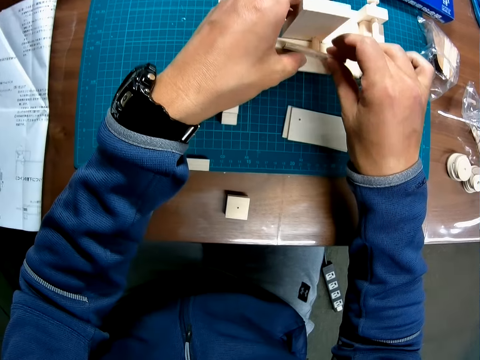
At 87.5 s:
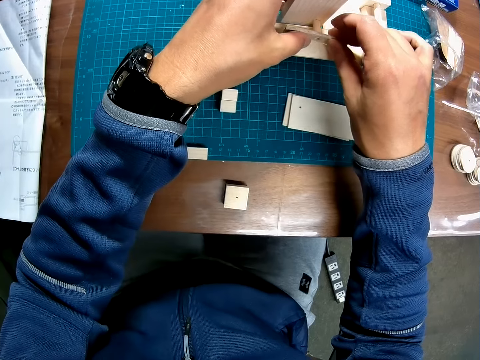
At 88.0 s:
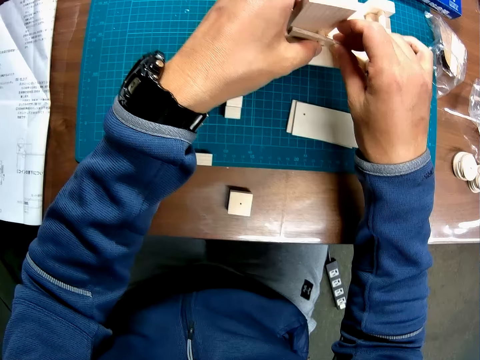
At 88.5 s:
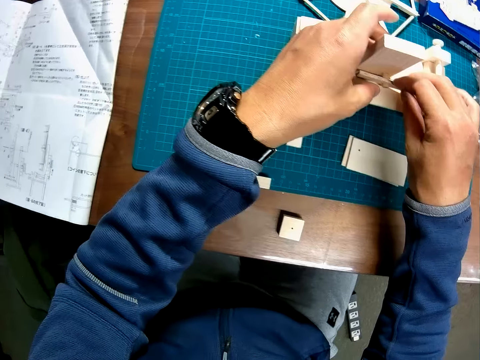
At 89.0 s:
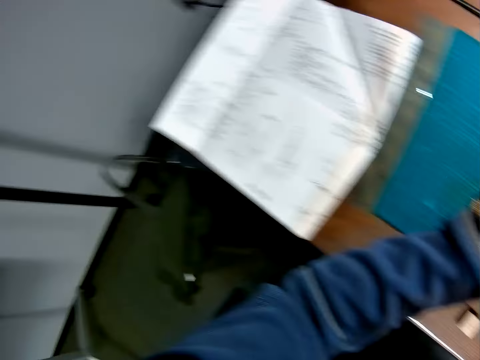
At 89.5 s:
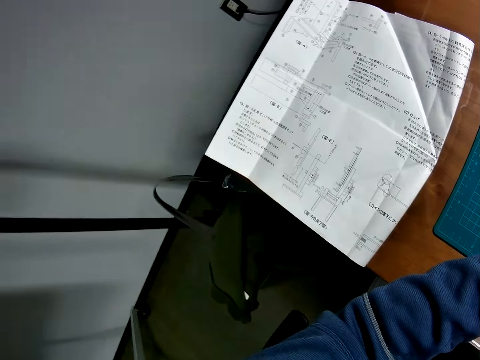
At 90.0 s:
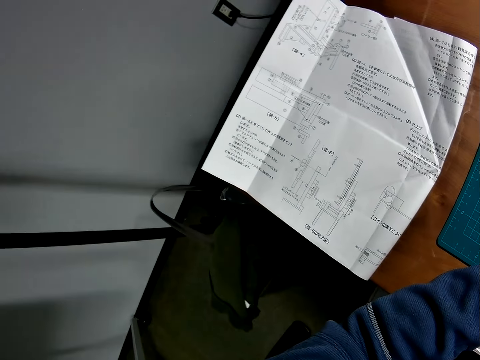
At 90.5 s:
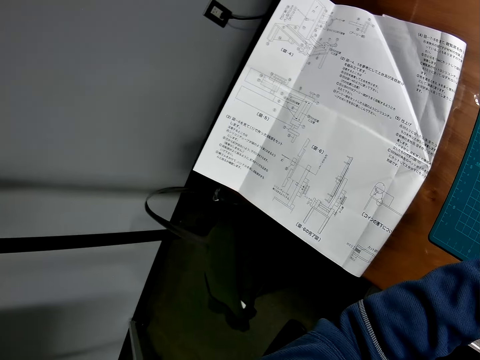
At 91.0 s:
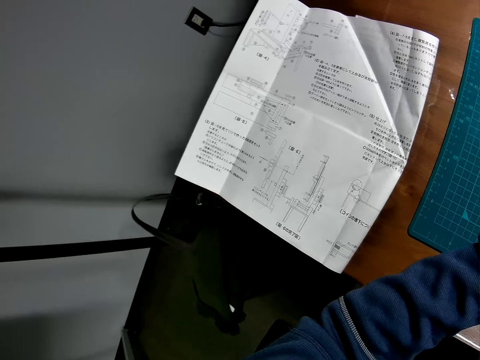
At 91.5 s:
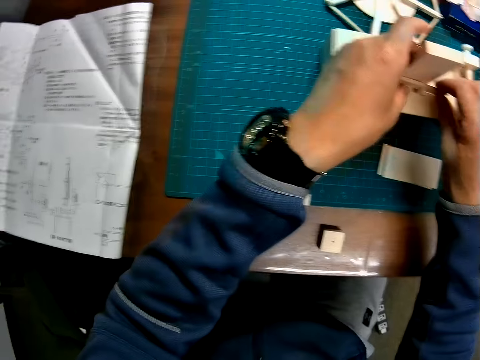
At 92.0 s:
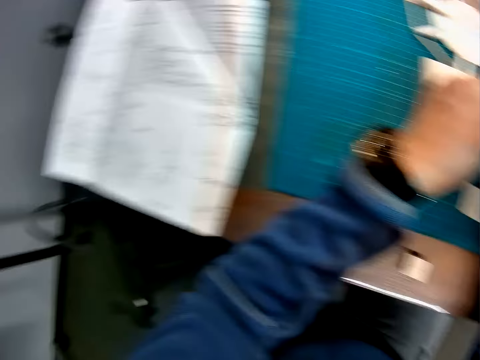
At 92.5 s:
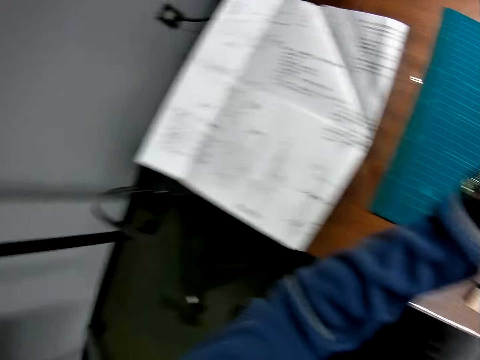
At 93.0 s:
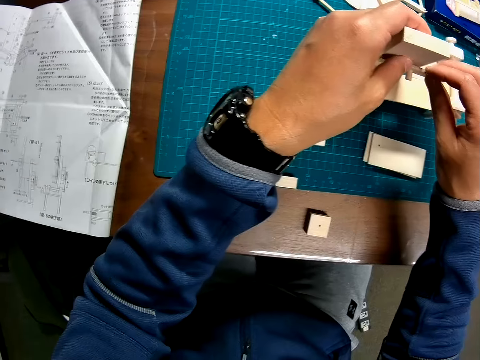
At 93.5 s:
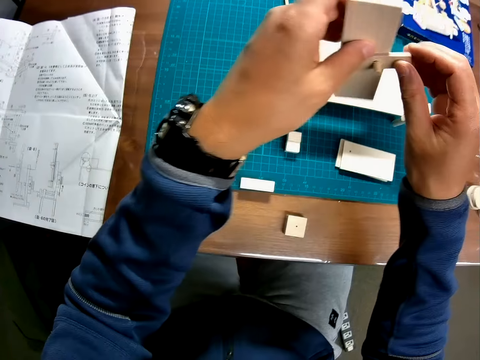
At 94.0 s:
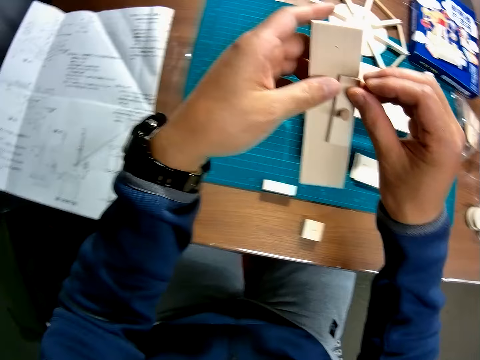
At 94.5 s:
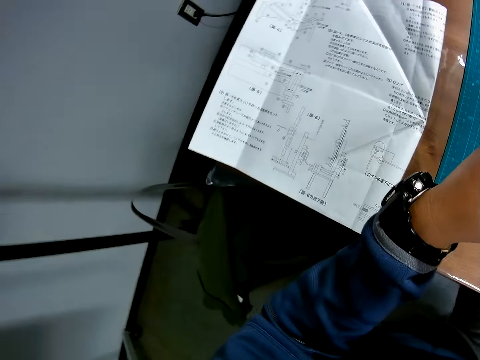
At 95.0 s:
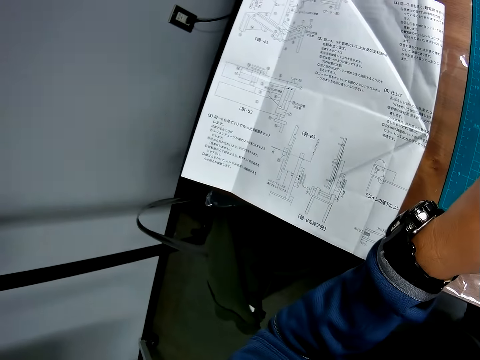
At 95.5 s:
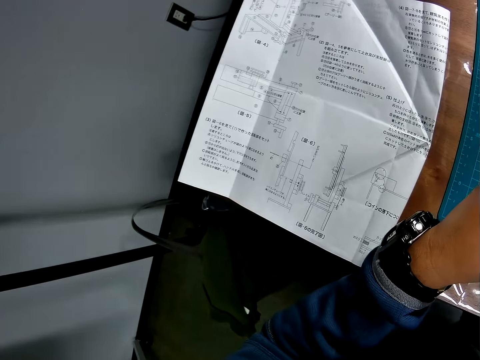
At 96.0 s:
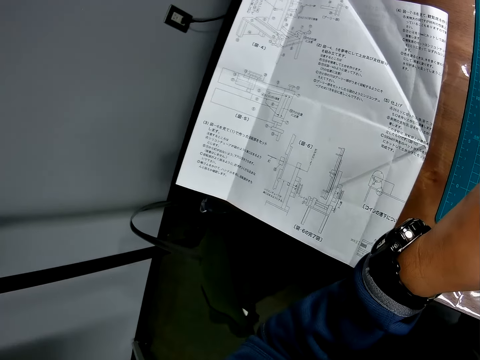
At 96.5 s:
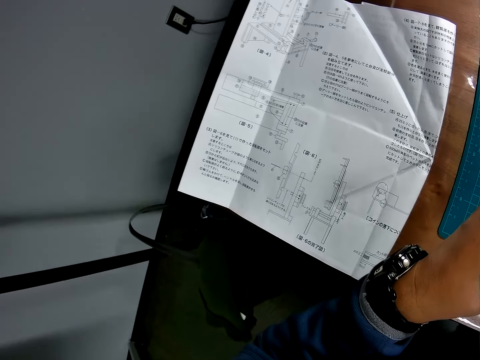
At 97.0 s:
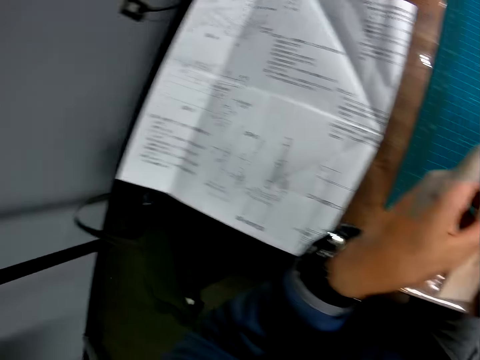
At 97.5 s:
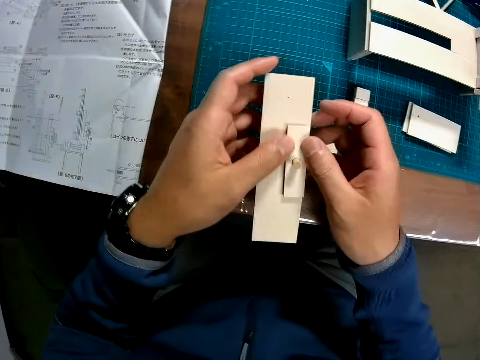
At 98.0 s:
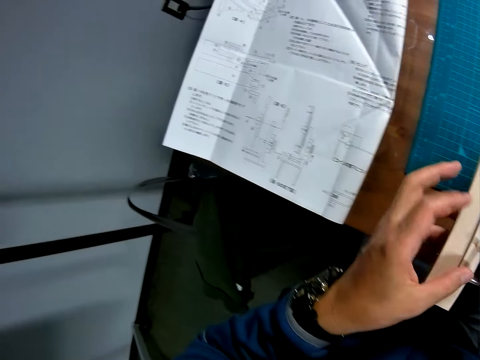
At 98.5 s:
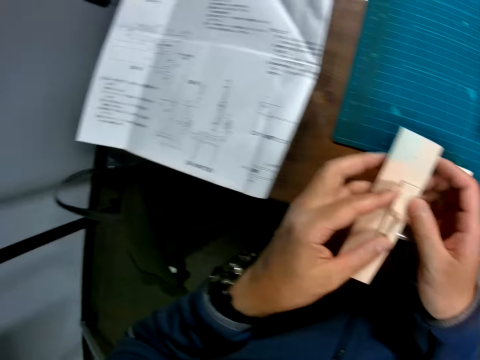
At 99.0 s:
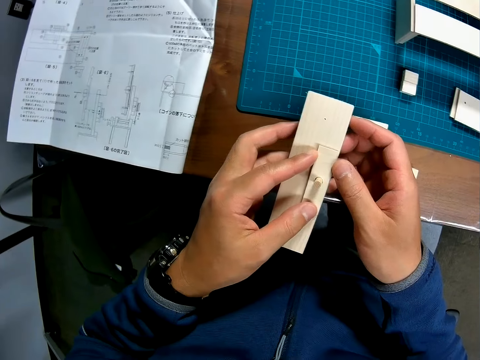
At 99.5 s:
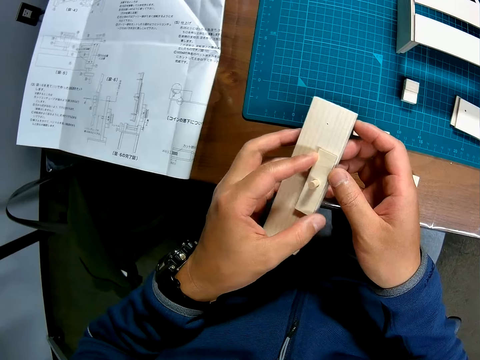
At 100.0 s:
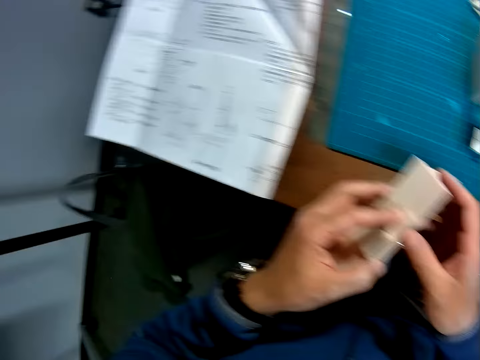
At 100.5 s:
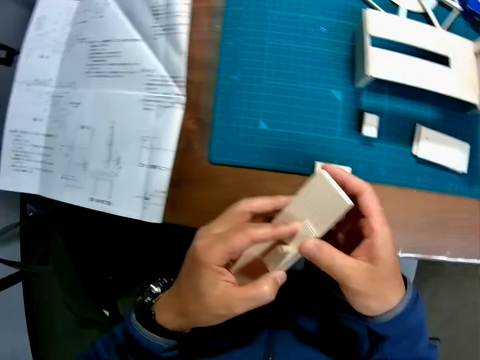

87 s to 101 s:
The camera wearer joins the rectangular piece to the piece from the wooden mechanical model. They scan through the blueprint. They remove the pieces from the wooden mechanical model. They scan through the blueprint. They hold modeling pieces with both hands.

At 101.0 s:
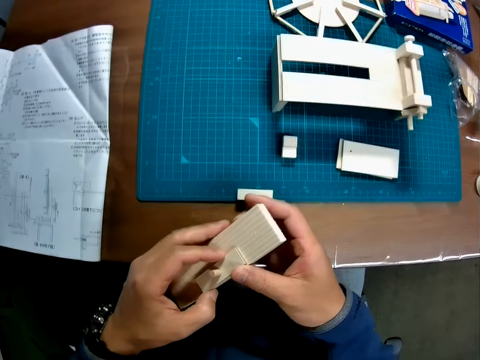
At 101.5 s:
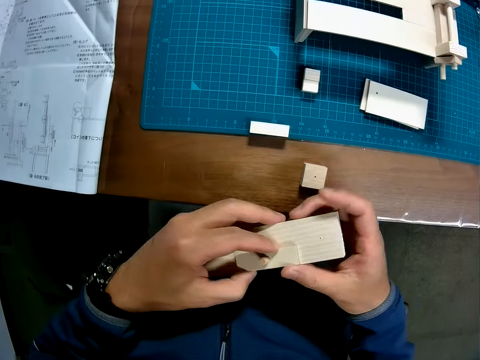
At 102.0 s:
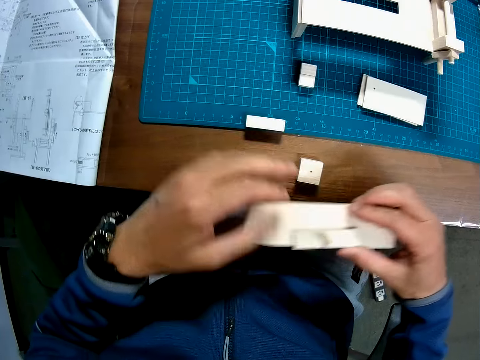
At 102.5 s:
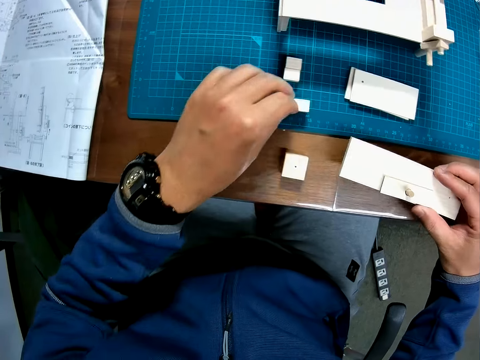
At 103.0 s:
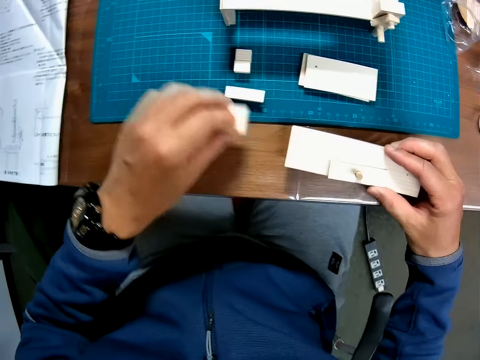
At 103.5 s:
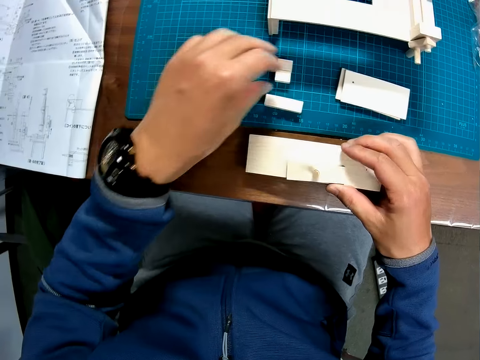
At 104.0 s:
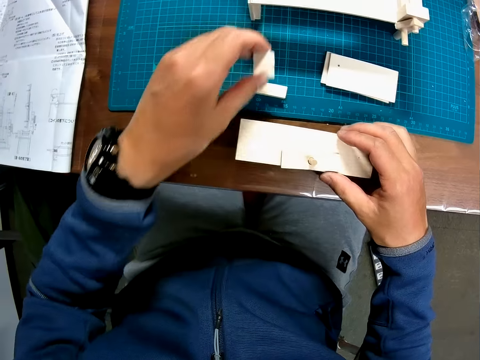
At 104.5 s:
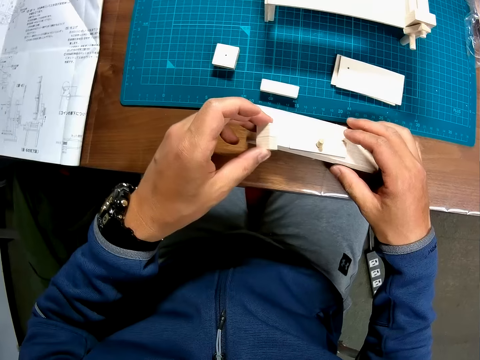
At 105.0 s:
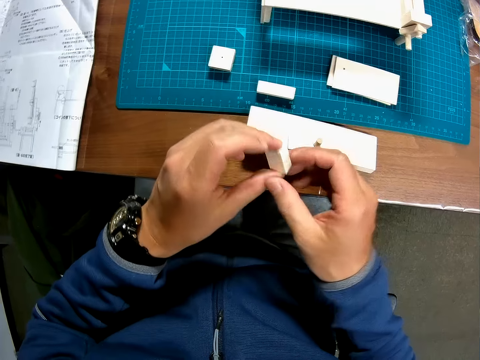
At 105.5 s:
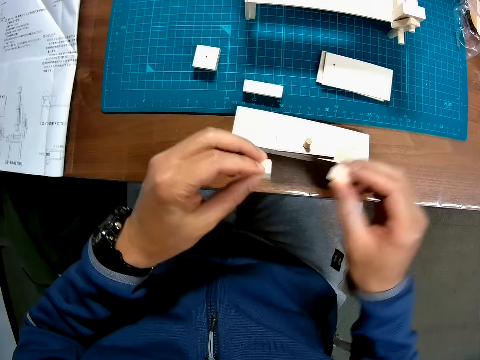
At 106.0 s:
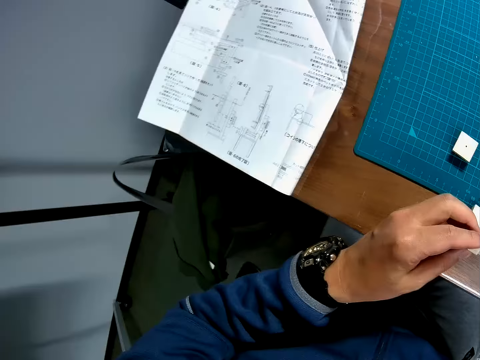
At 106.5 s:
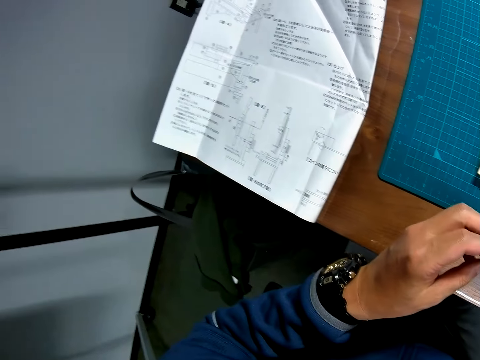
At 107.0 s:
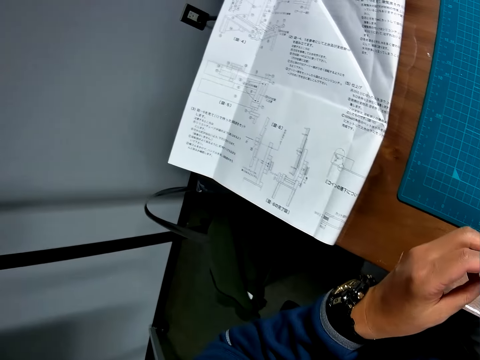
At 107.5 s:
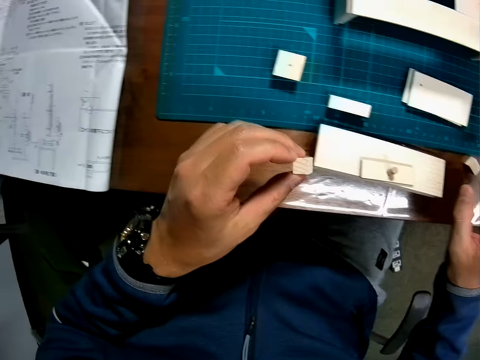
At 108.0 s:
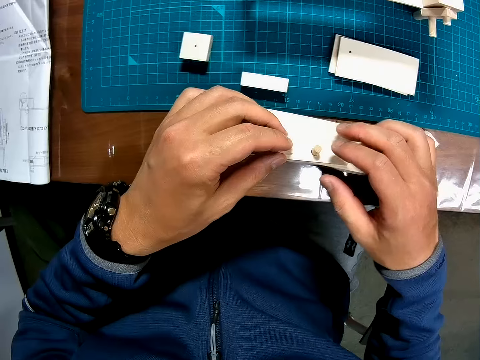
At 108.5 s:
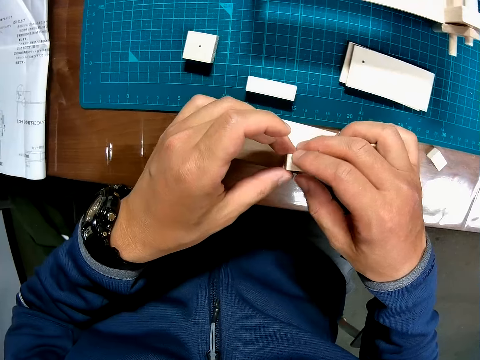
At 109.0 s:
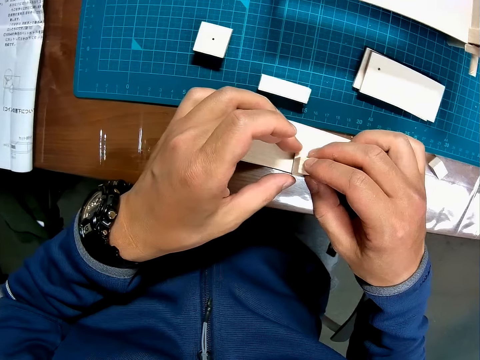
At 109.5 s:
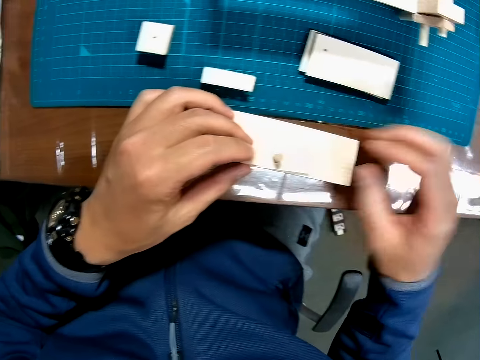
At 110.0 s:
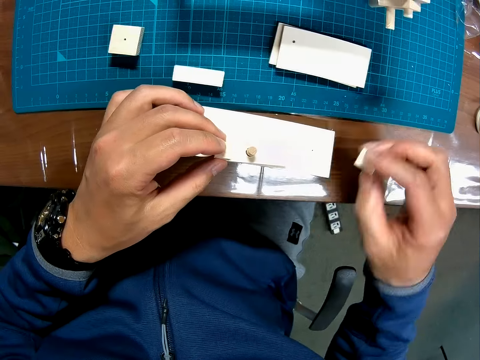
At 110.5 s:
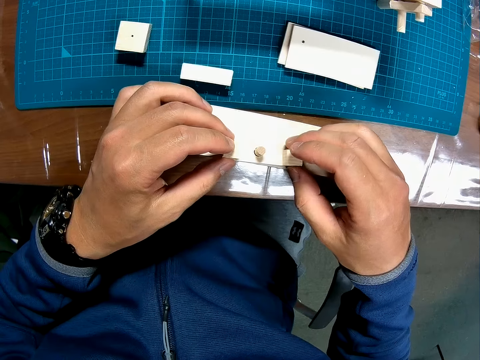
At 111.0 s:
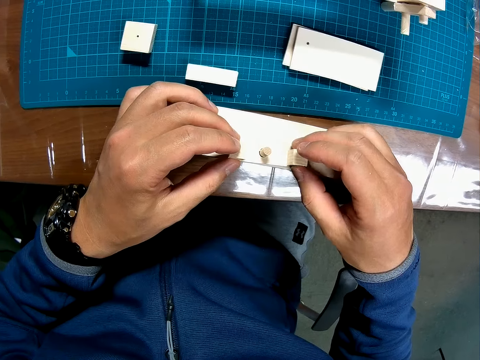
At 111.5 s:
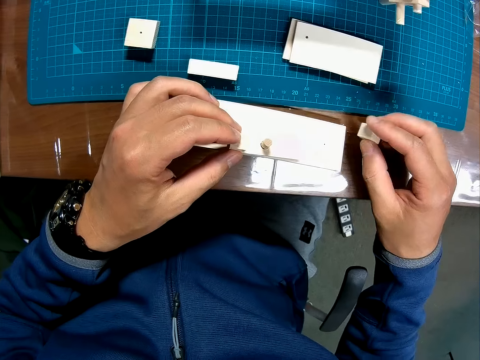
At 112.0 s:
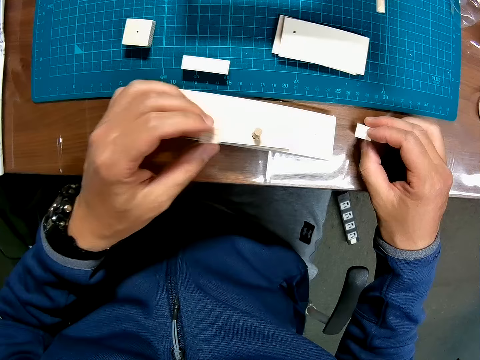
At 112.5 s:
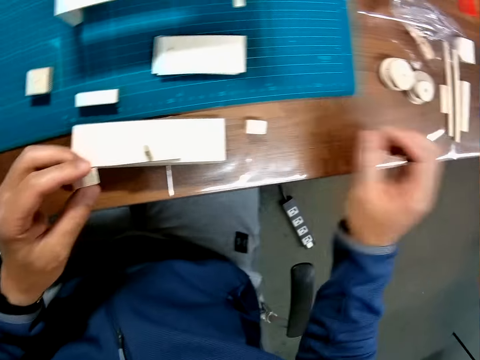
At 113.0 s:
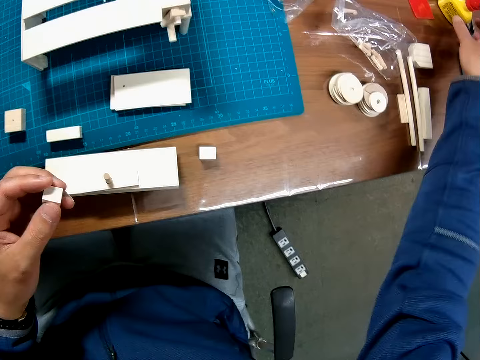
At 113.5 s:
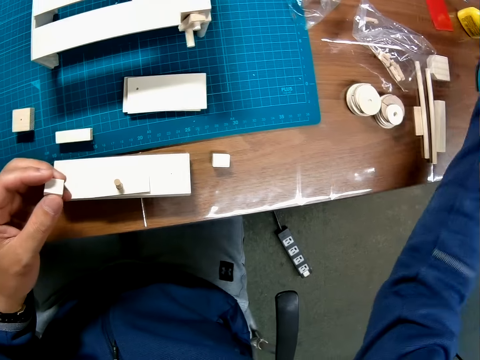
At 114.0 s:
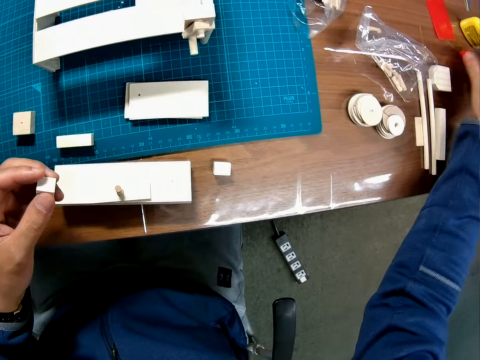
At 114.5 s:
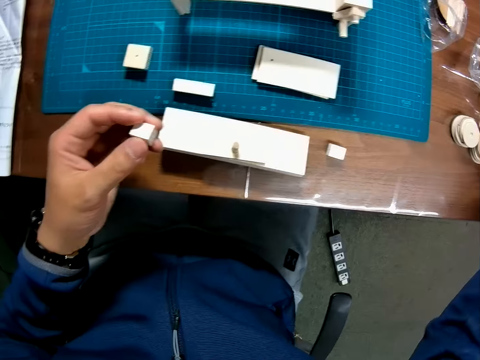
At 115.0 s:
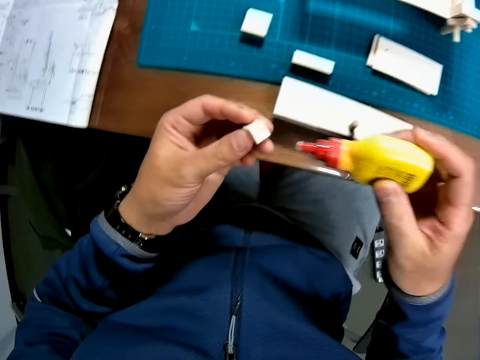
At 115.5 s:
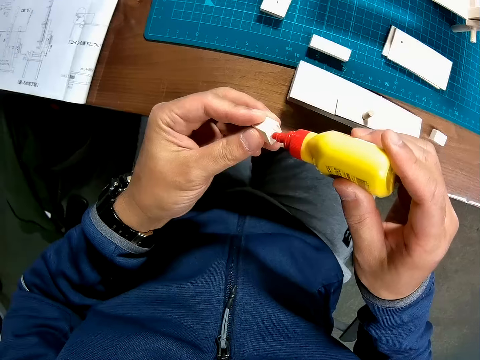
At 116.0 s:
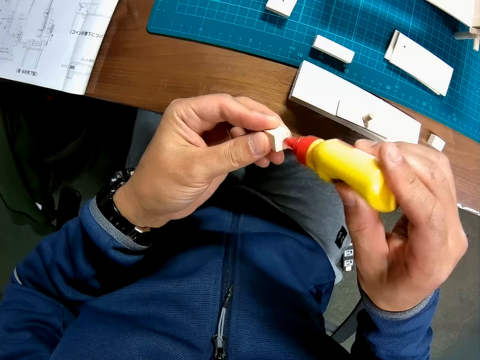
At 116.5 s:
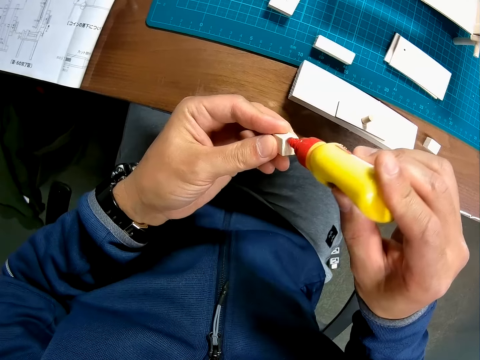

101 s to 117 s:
The camera wearer moves the rectangular pieces on the table. He picks a modeling piece. He puts the modeling piece on the cutting mat. He picks a cube piece from the table. He drops the rectangular pieces in his hand on the table. He checks the cube piece. He holds a modeling piece with both hands. He scans through the blueprint. He places the cube piece on the rectangular piece. He puts a modeling piece on the table. He picks another cube piece from the table. He places the second cube piece on the rectangular piece. He drops the second cube piece on the table. He removes the wood glue bottle cap. He holds a bottle. He puts a lid on the table. He picks the wood glue bottle from the table. He puts wood glue on the cube piece.
